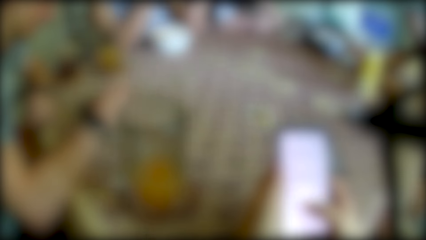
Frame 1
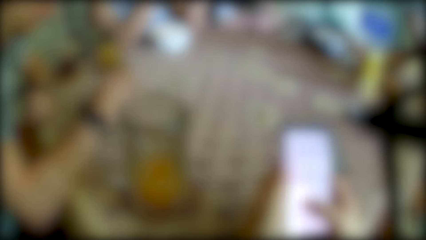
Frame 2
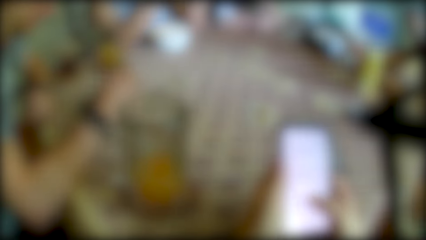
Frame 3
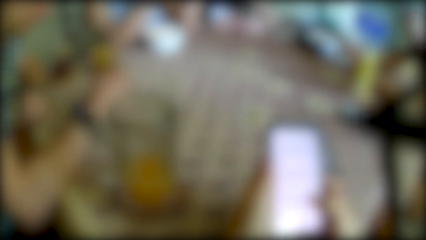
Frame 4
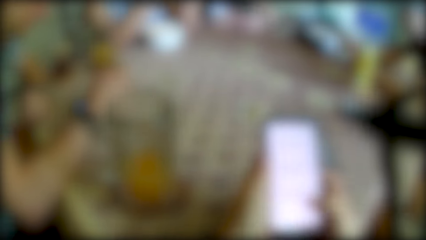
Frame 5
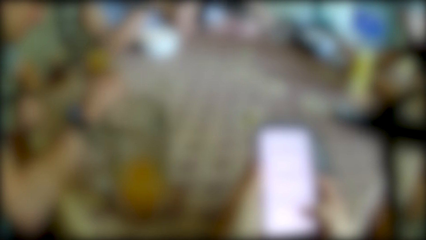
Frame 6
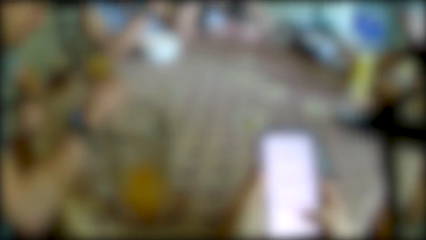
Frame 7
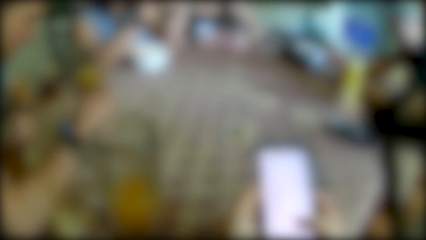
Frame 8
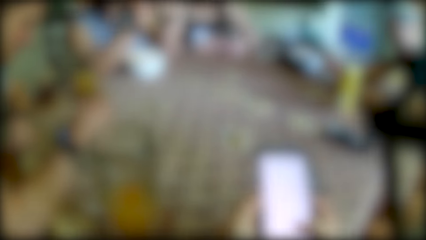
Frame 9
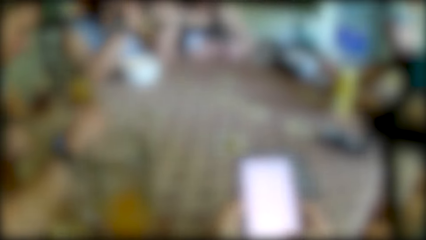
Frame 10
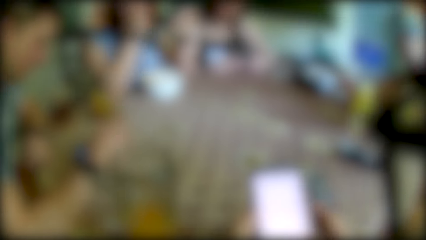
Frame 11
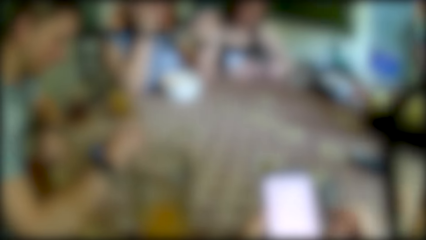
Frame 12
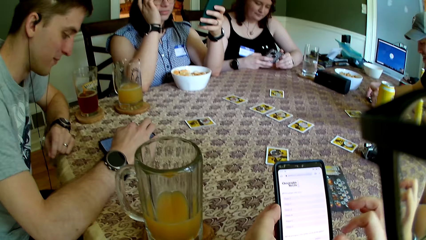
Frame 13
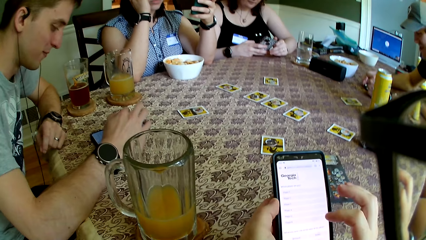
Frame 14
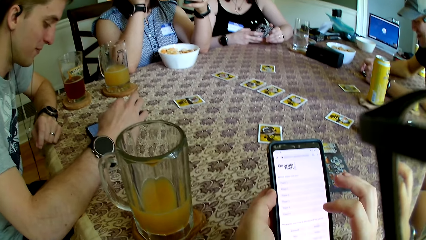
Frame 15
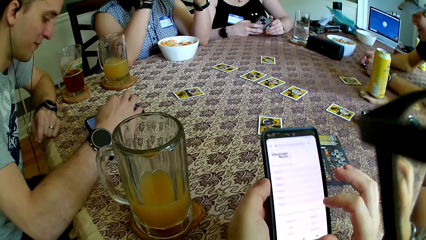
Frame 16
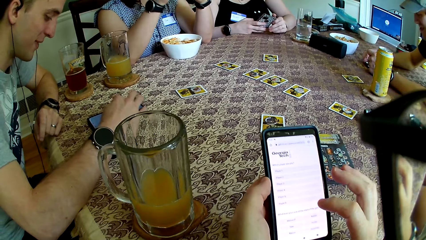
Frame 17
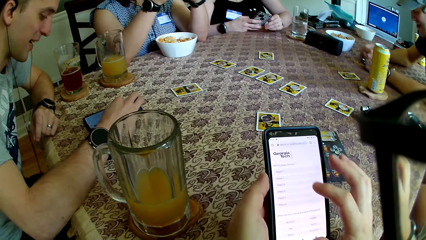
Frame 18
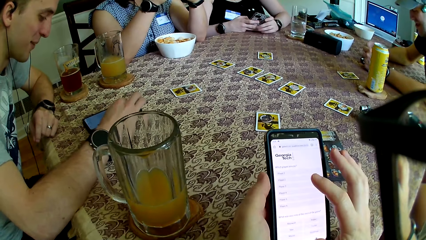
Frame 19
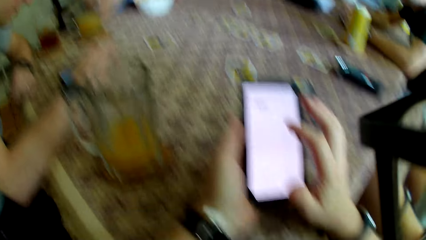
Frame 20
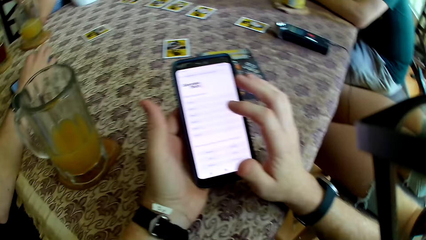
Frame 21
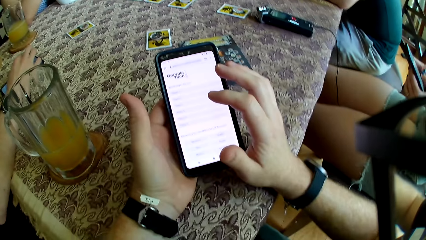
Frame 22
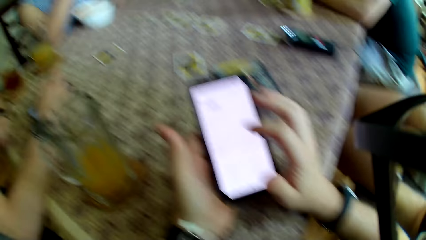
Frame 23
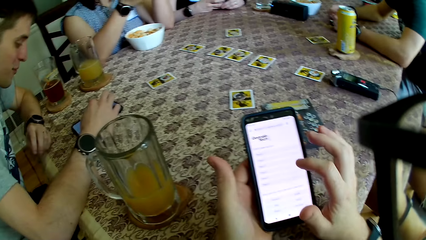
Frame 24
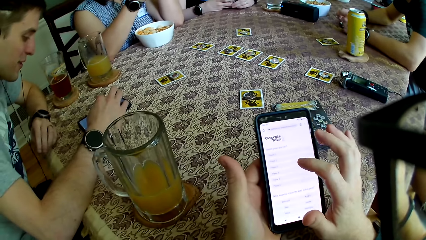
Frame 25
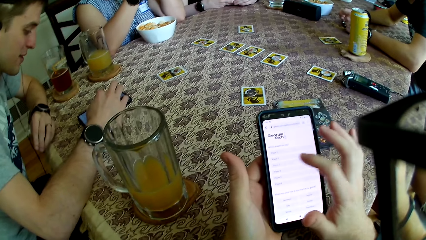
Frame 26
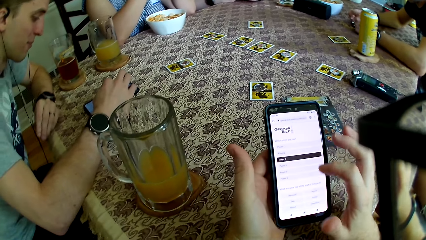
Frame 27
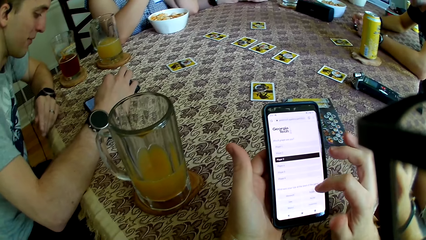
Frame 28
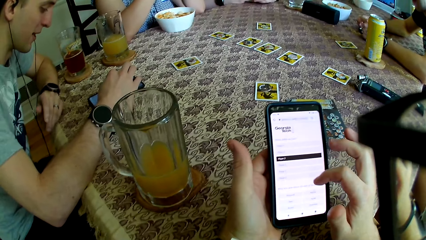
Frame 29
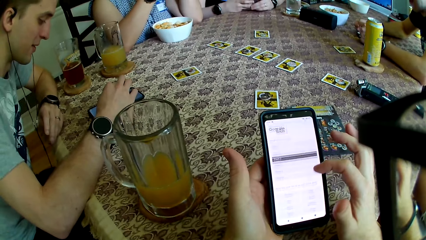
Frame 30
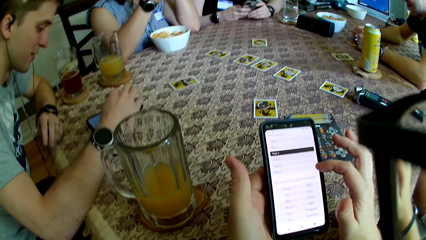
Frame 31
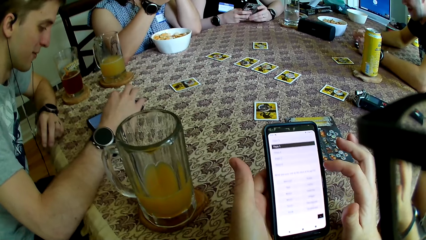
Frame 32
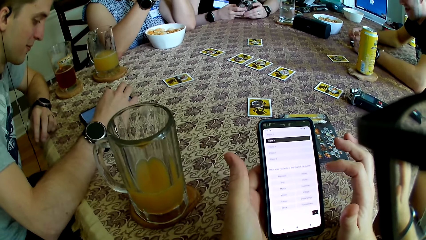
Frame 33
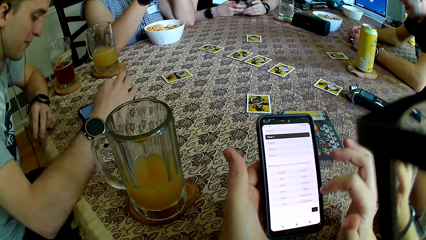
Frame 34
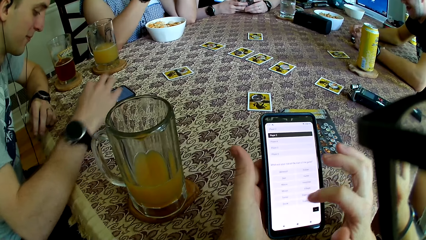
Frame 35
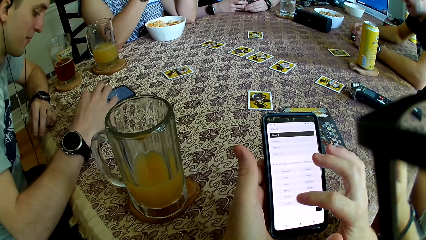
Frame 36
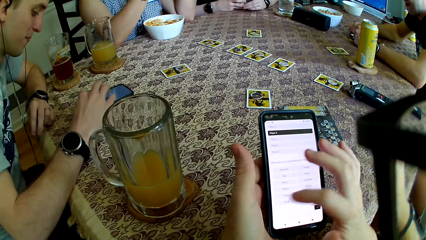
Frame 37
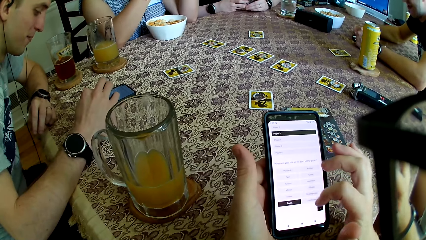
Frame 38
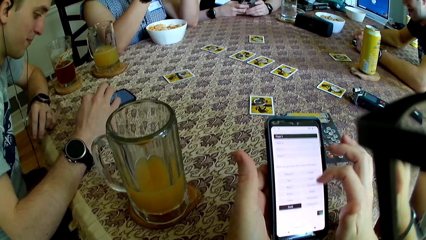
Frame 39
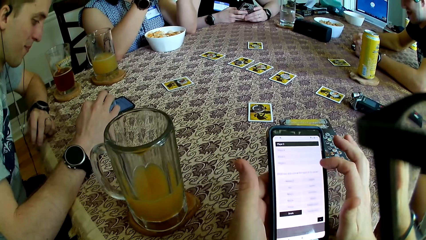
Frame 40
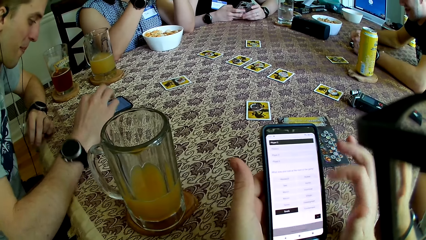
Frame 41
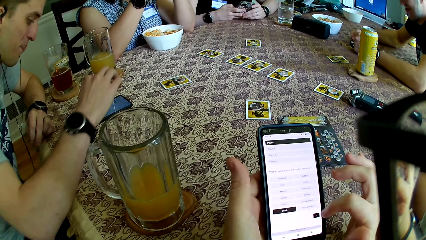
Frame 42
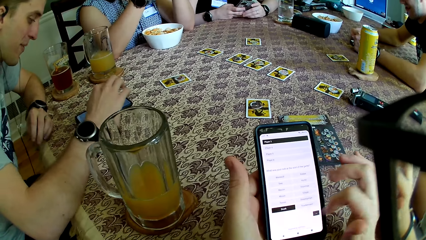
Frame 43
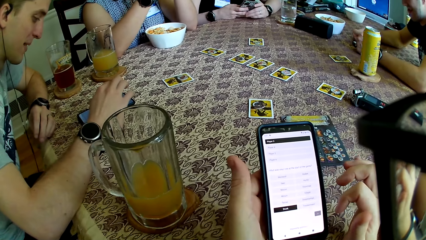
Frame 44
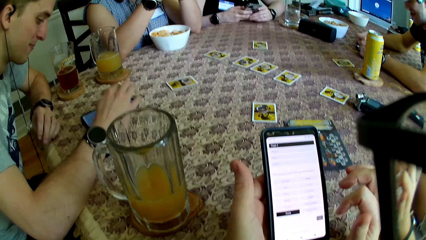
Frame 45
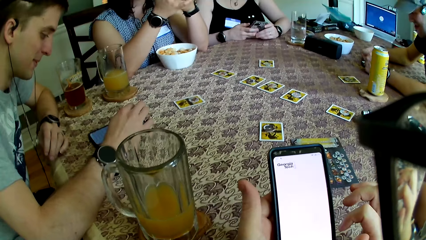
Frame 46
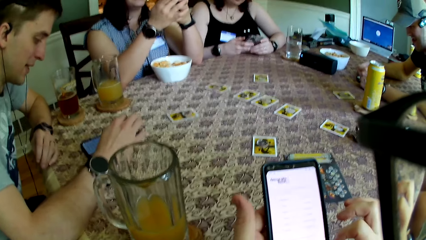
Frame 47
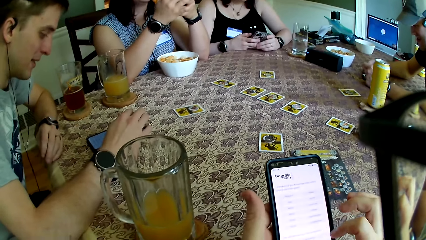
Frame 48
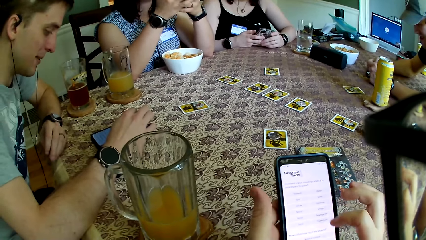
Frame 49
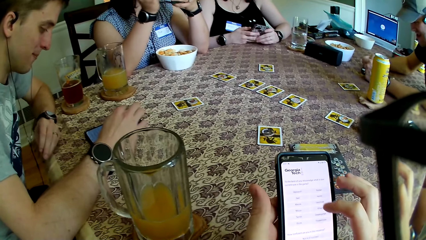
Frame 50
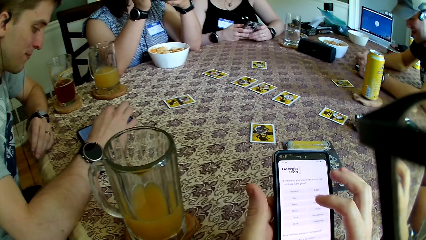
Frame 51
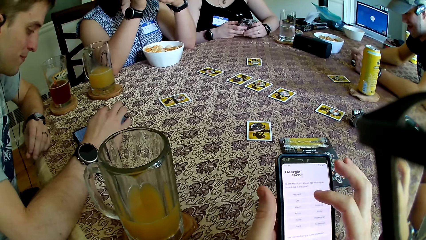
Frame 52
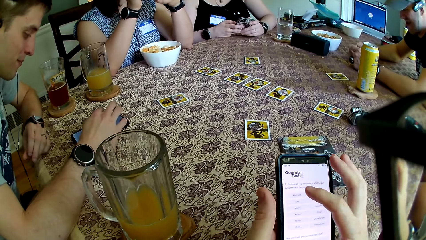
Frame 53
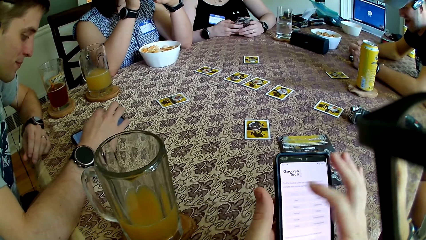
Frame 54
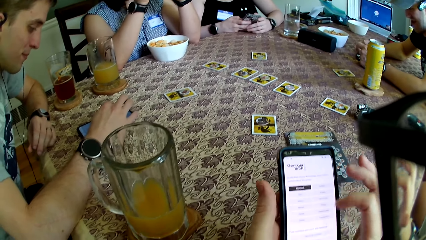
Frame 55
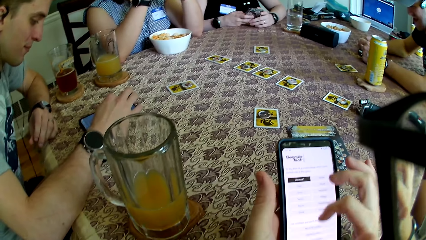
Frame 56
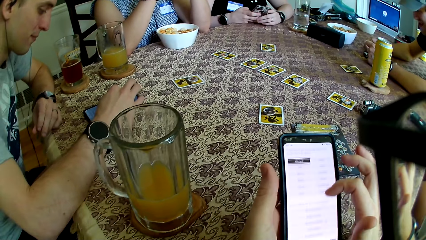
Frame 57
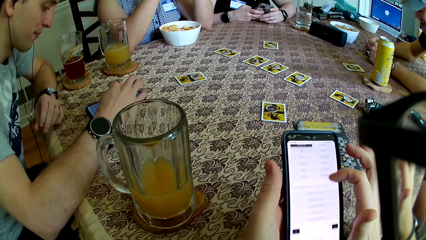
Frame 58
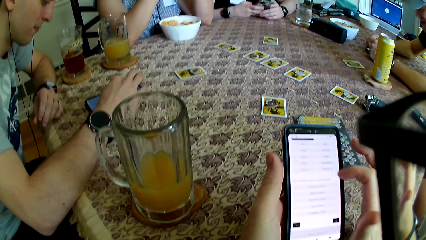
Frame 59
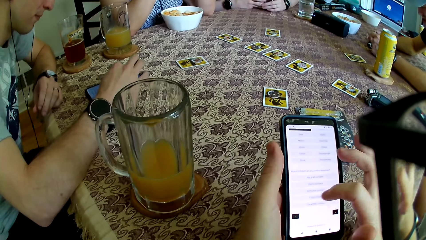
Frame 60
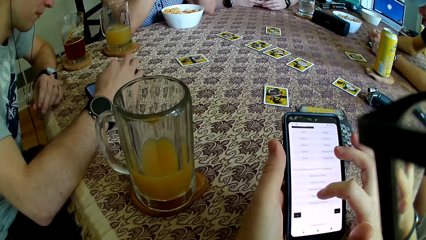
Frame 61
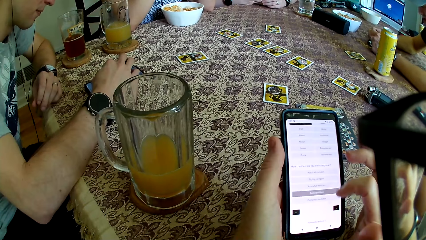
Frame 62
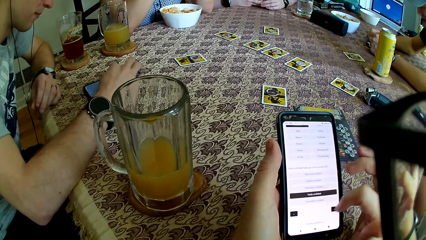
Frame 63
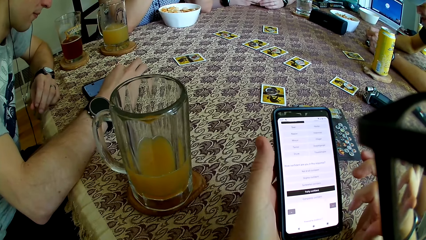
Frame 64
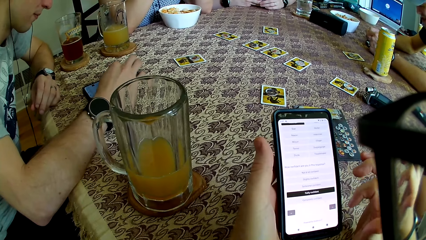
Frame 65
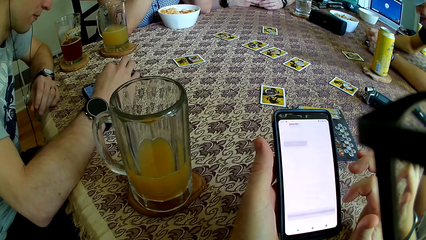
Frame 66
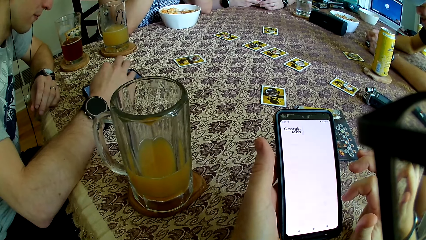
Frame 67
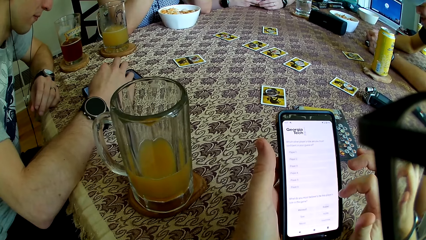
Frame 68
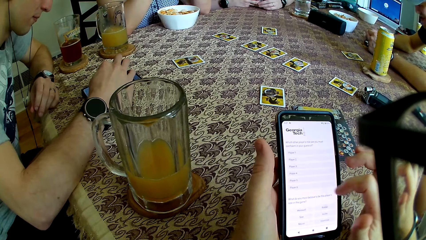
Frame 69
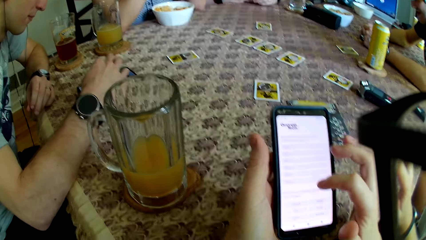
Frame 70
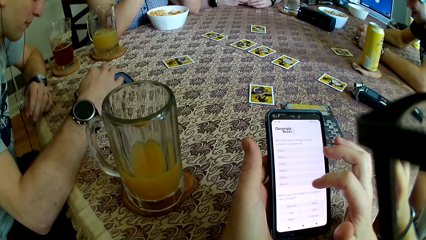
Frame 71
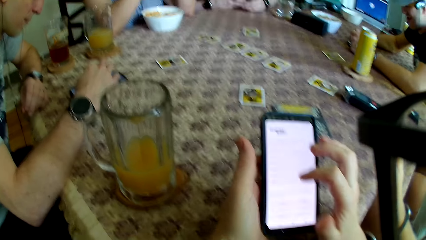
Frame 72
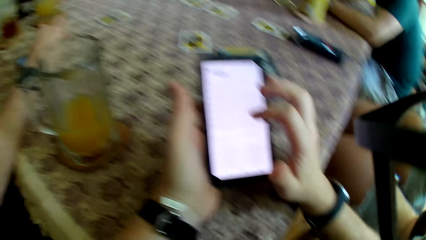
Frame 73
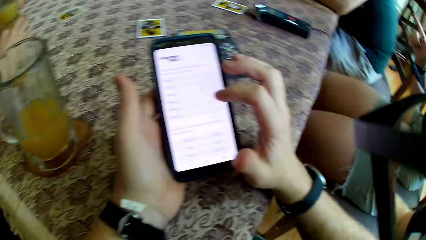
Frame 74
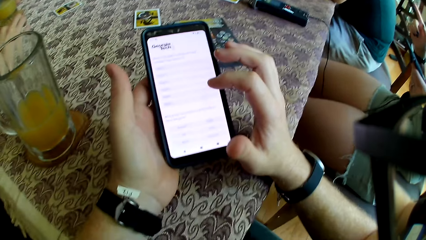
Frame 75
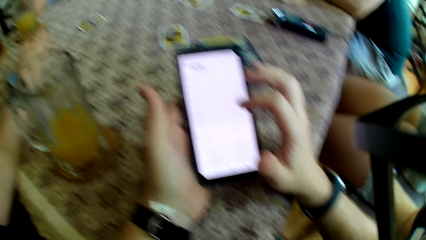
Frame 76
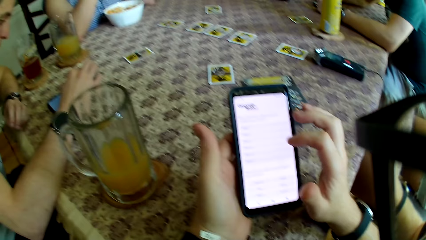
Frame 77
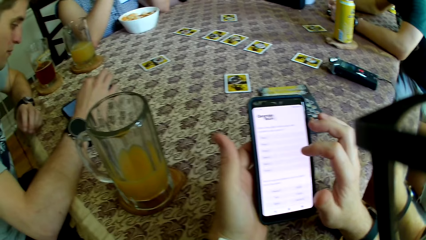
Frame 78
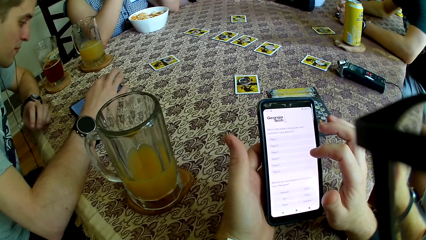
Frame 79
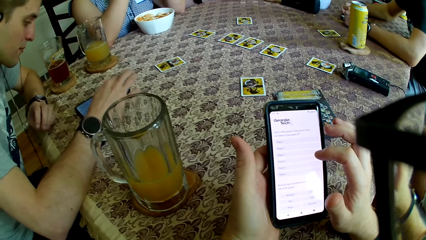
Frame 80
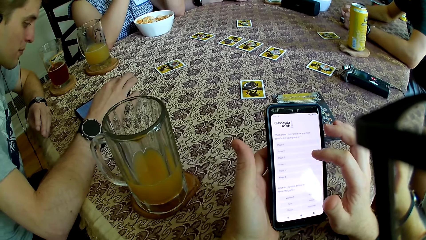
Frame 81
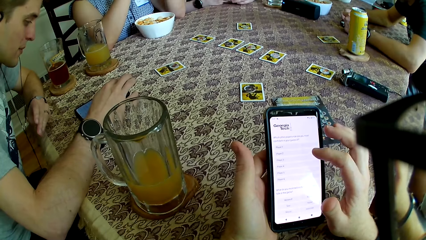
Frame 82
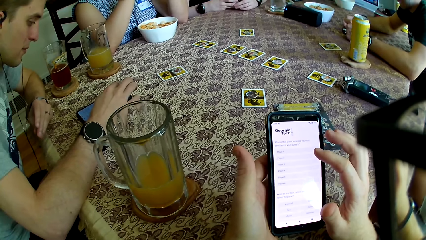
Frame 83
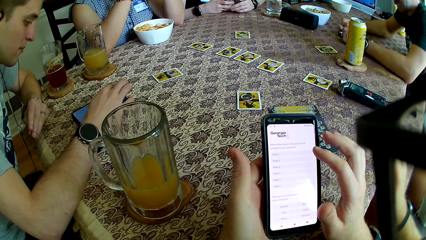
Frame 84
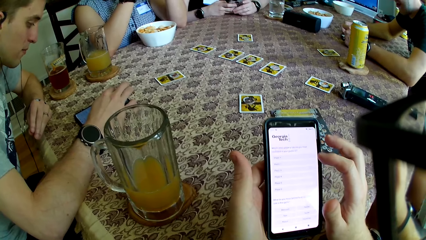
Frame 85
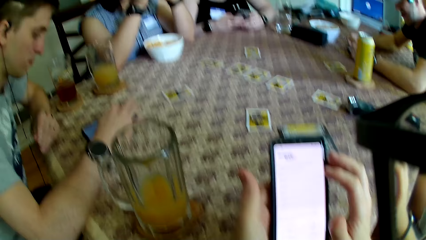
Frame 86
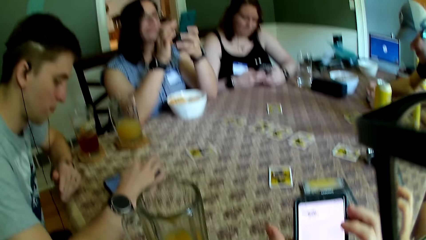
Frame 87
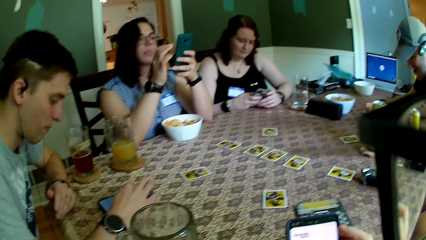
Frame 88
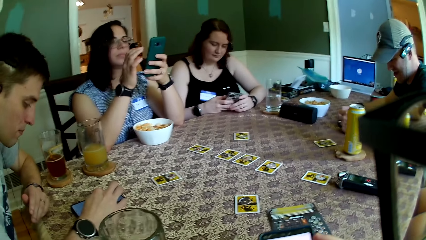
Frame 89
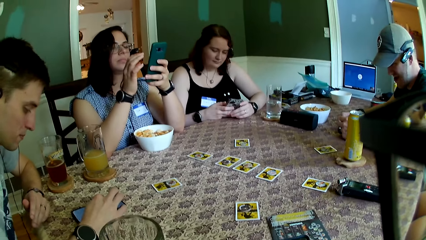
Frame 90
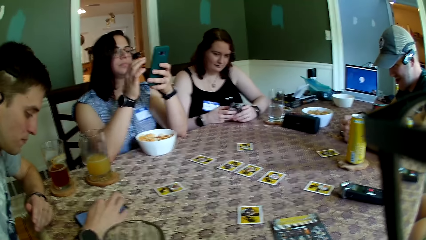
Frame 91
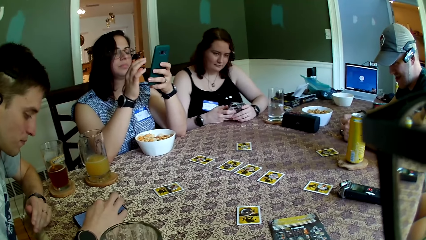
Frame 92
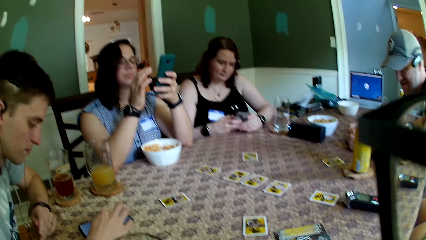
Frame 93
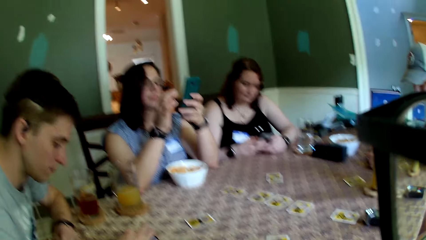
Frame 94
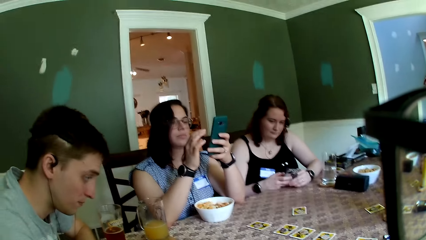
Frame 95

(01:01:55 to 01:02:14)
The woman presses the phone with her hands.
